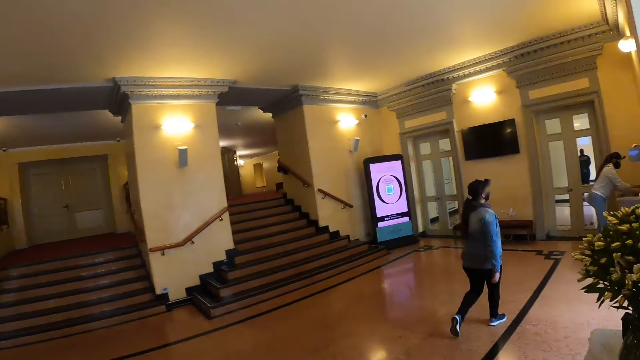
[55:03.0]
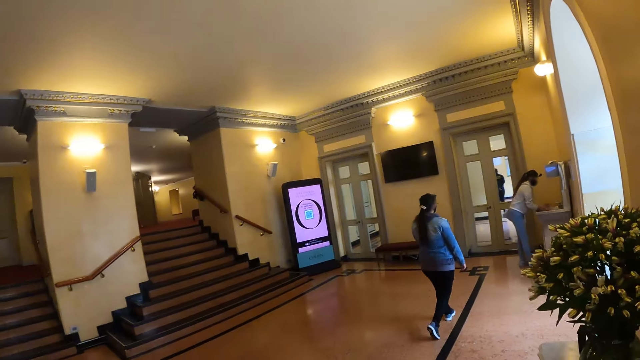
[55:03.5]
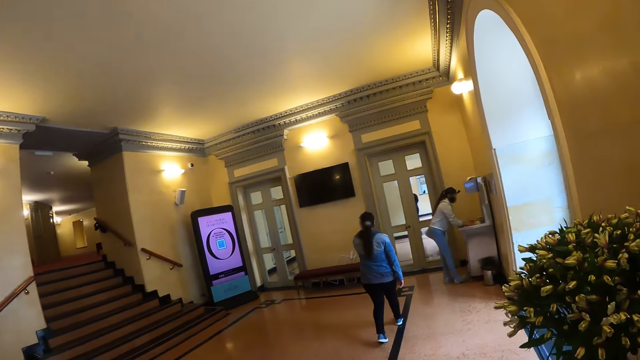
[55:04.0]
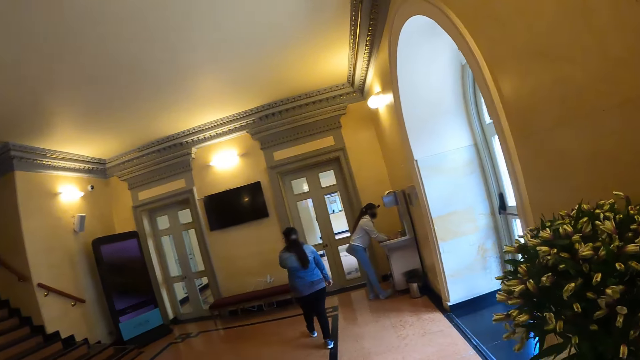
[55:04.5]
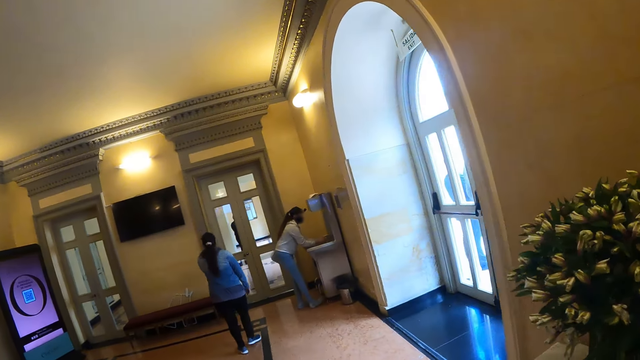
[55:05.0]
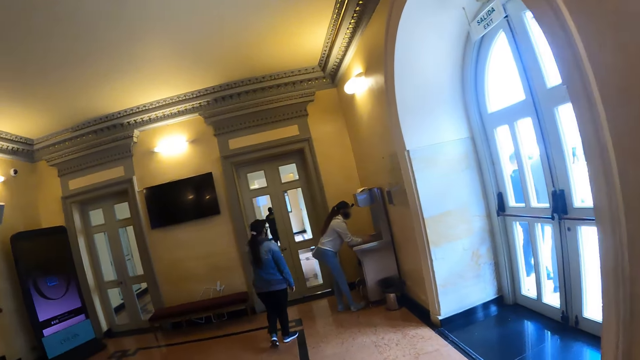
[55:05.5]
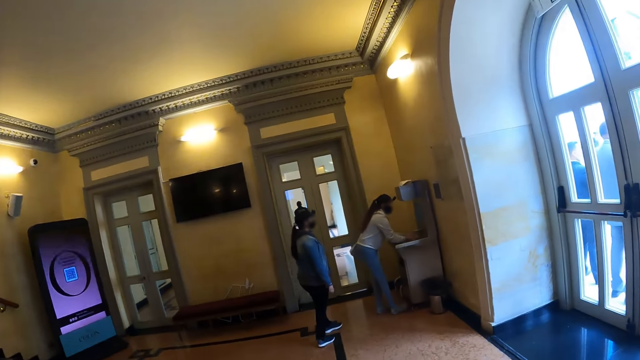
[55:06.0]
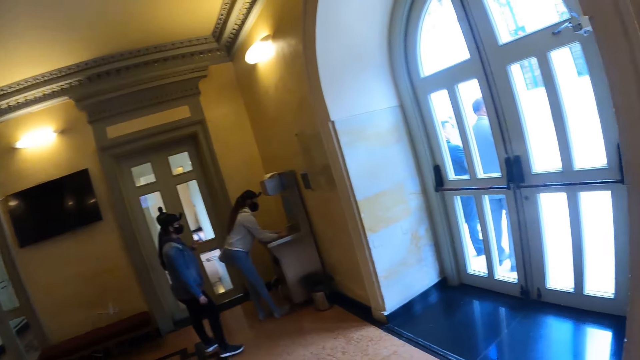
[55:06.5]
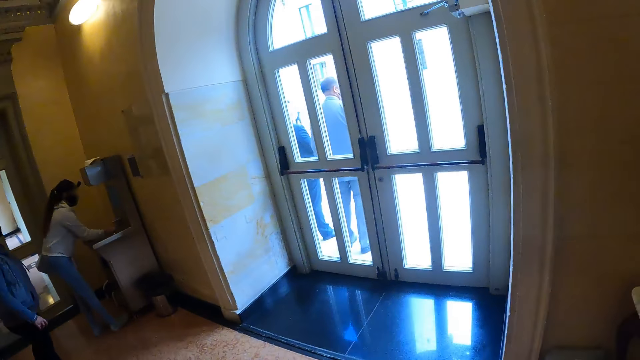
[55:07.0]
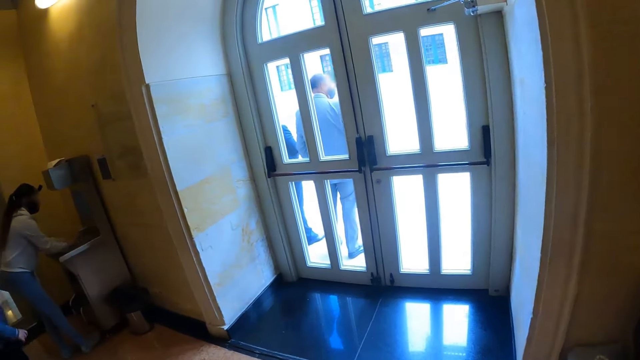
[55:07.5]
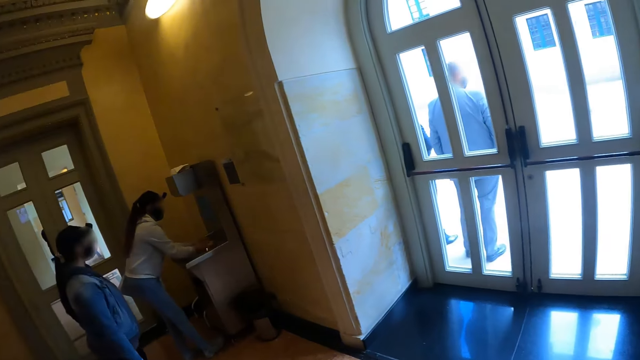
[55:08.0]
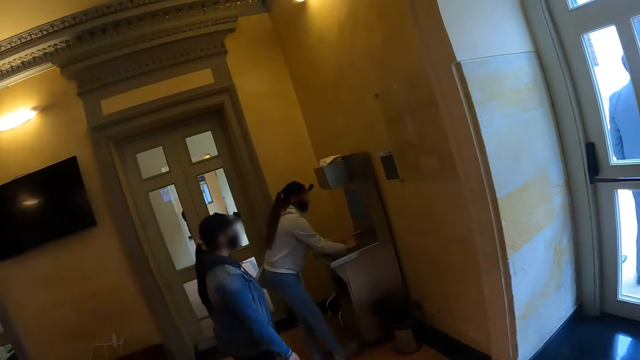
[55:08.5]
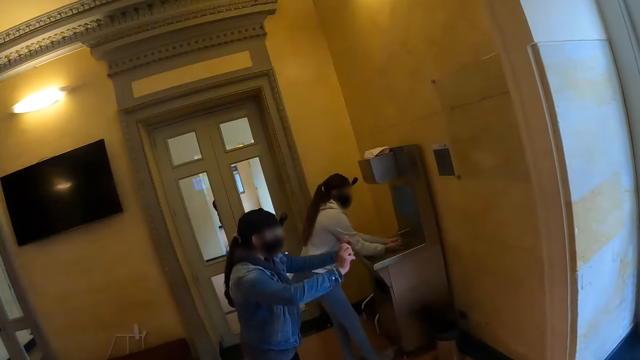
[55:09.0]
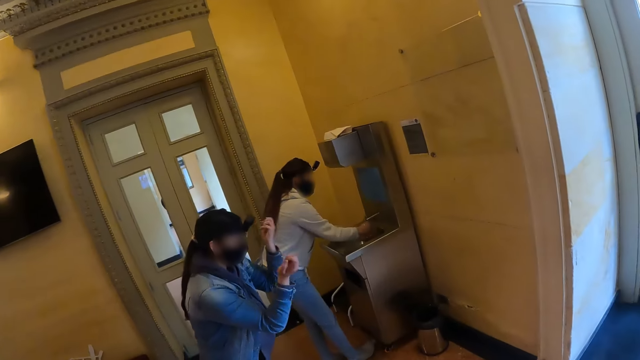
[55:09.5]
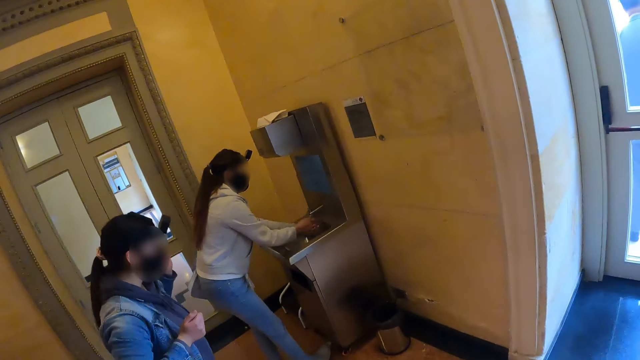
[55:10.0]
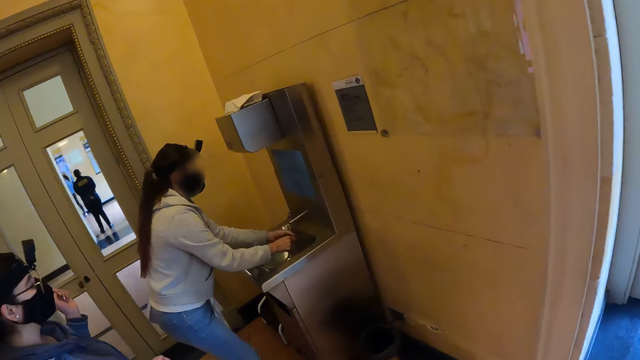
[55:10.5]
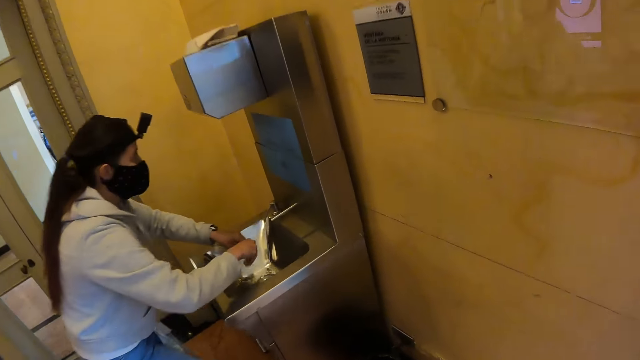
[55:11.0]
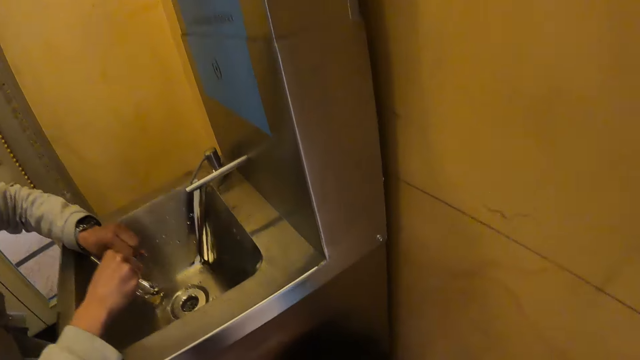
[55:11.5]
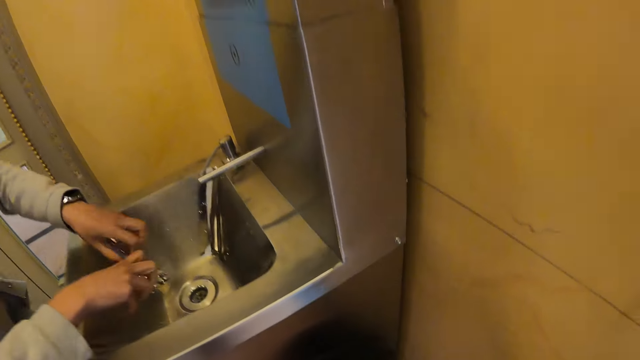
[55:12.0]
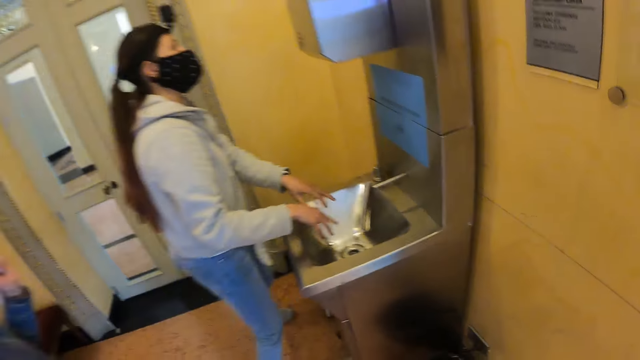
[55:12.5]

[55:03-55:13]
The camera wearer looks around the museum. They walk towards the sink. A person washes her hands.

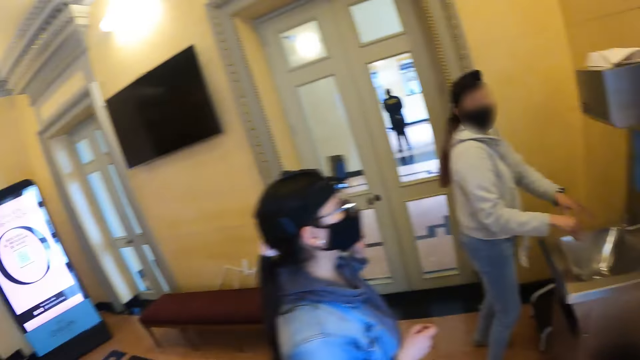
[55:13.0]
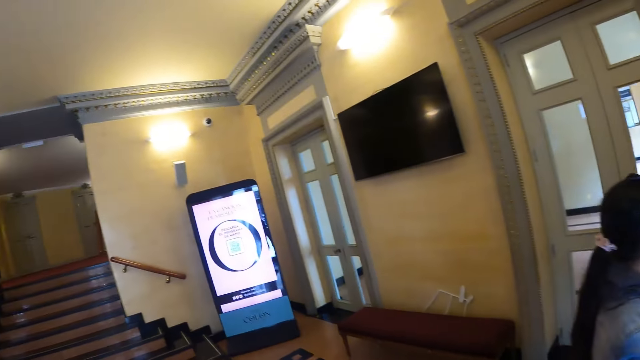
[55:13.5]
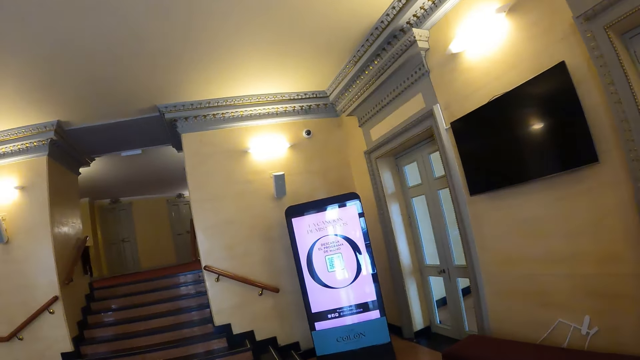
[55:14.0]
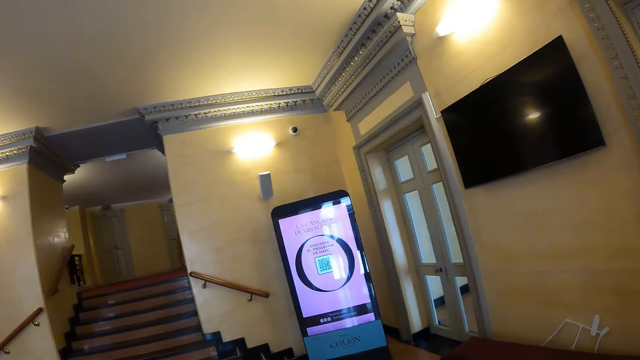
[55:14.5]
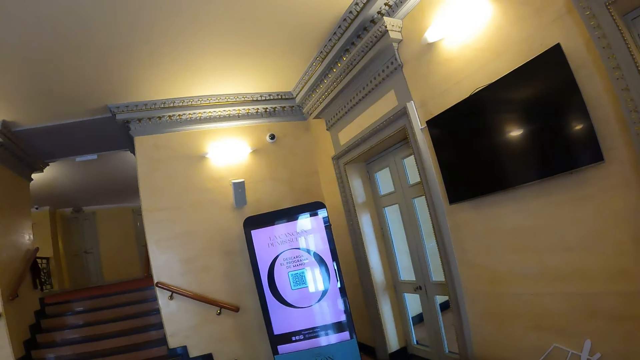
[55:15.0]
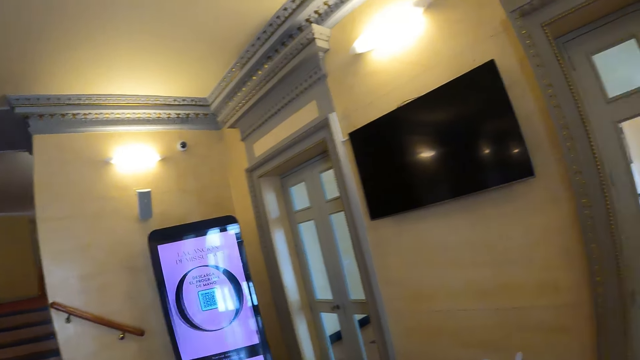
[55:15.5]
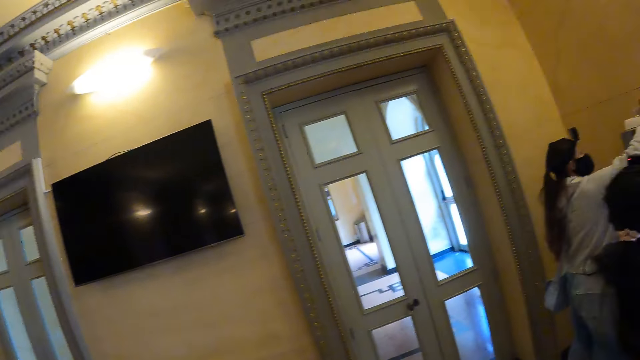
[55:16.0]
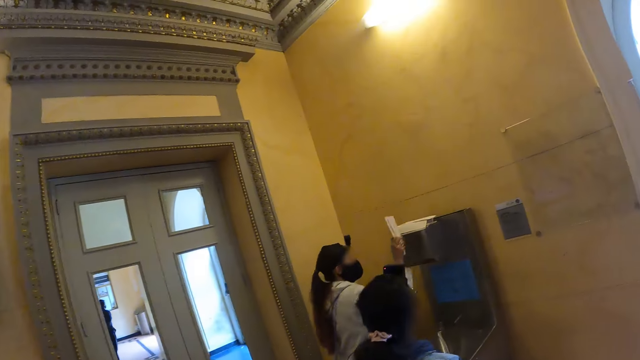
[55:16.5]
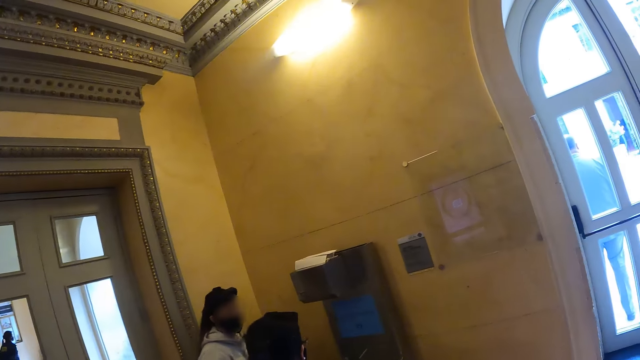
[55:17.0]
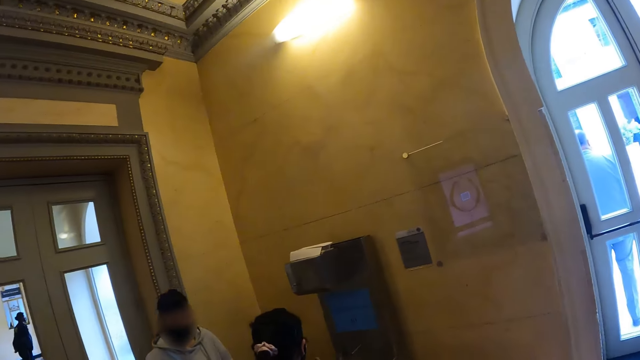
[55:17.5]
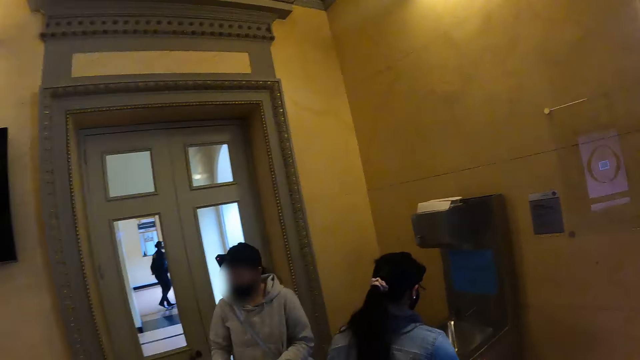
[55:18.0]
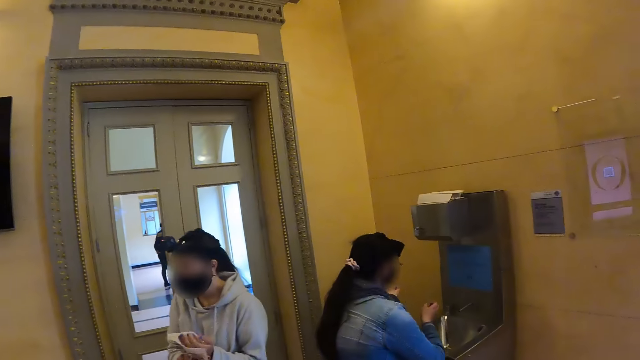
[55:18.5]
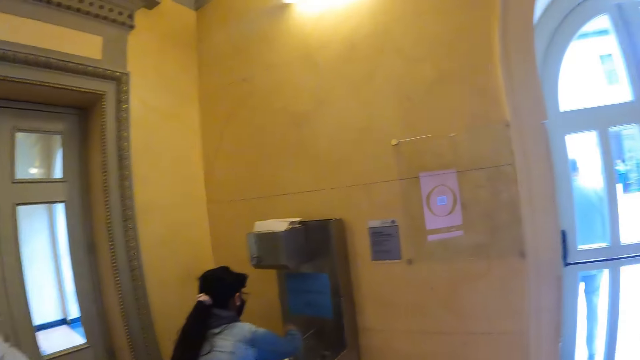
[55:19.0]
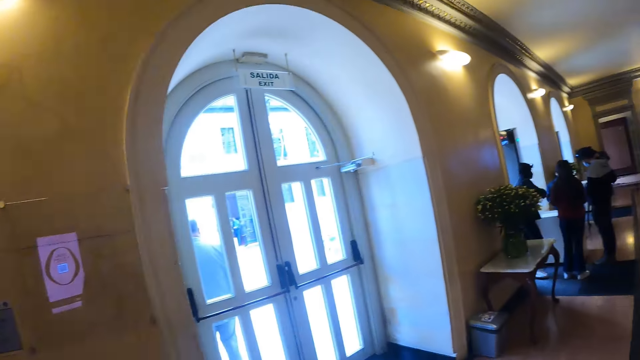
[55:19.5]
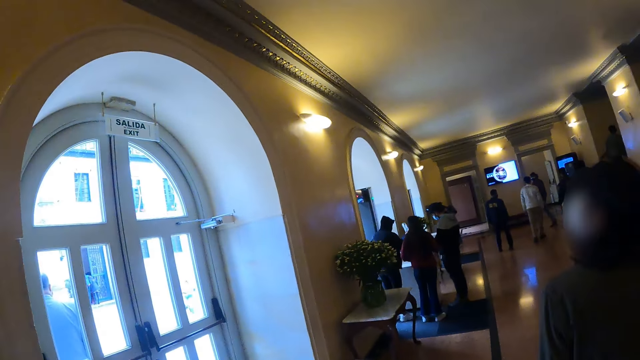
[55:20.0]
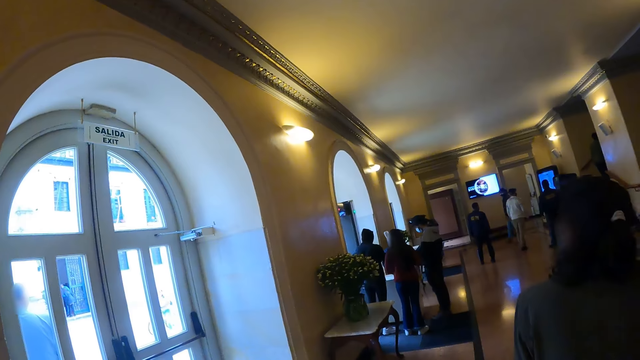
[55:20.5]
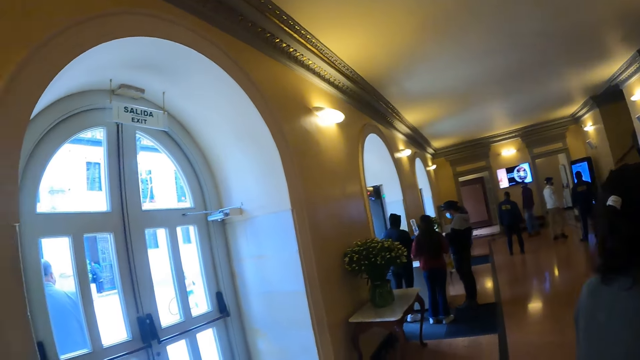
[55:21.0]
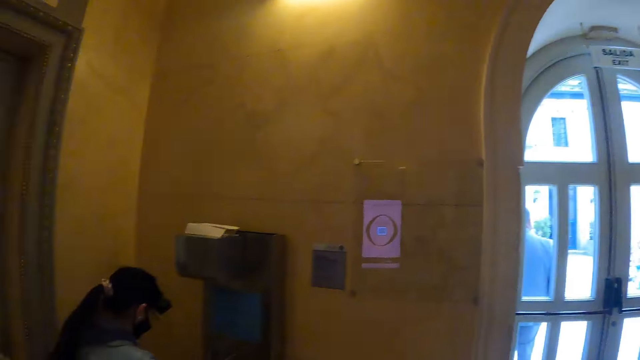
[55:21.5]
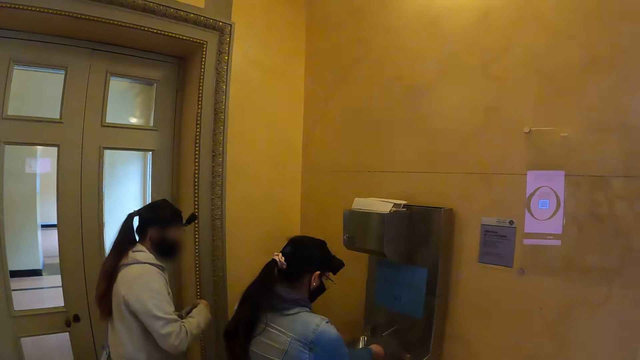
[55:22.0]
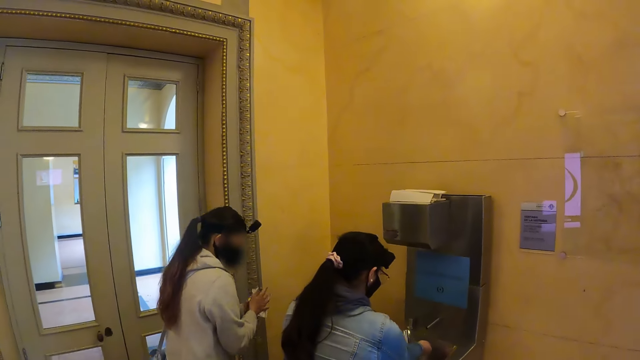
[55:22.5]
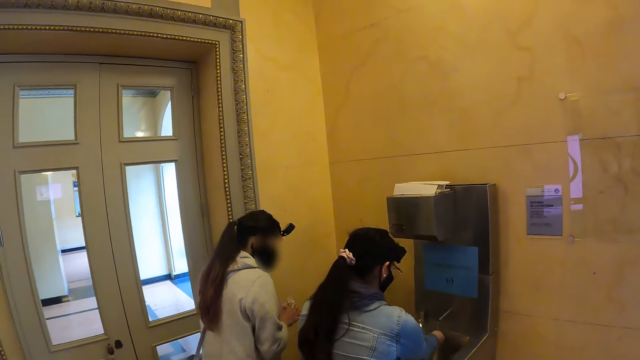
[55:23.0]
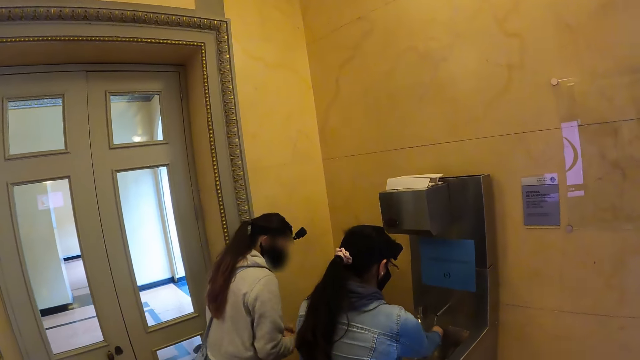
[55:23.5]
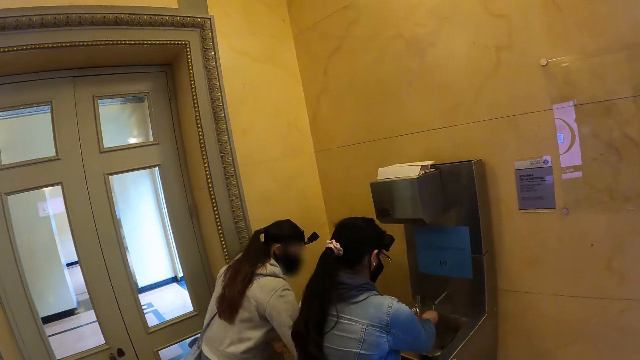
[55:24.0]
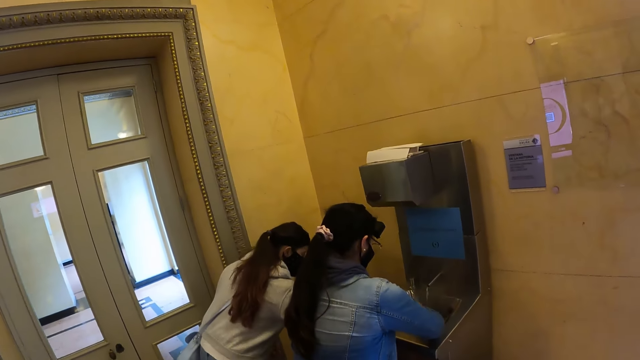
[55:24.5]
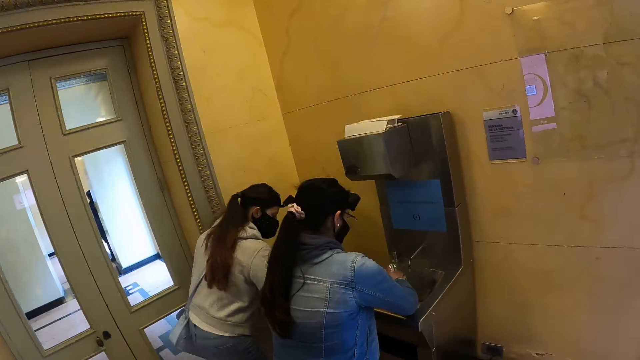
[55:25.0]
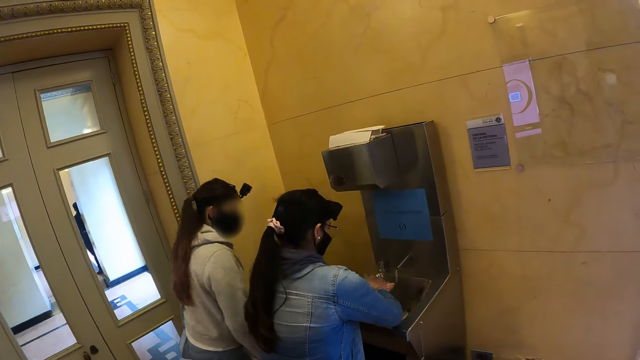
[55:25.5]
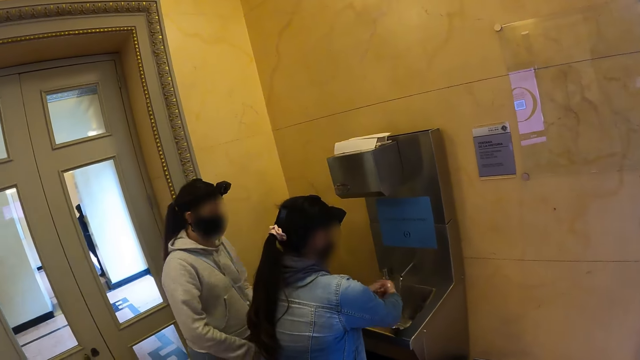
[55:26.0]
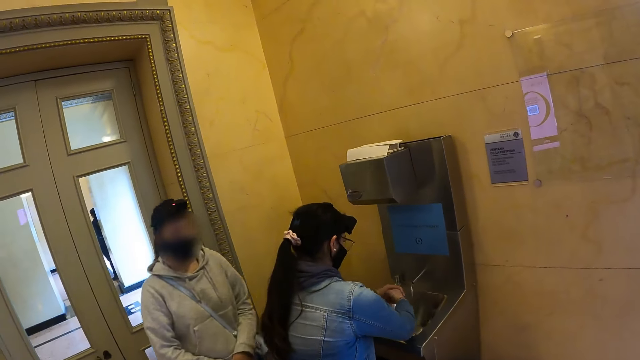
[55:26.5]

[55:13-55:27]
The camera wearer stands in line. They look around. A person picks up a tissue paper and wipes her hands. Another person washes her hands. The camera wearer looks around the museum.
